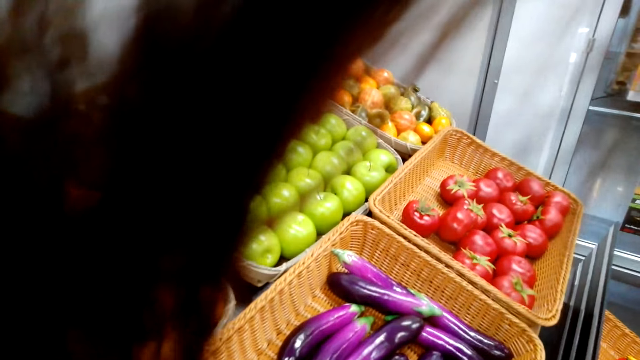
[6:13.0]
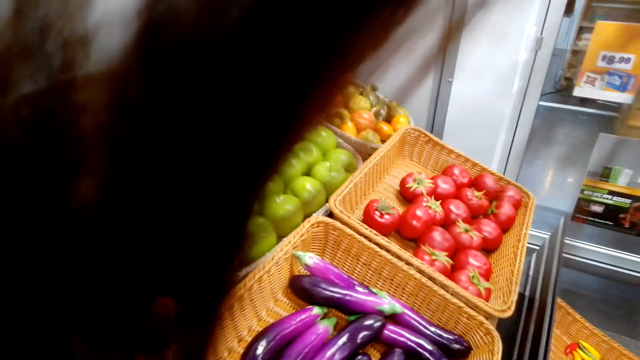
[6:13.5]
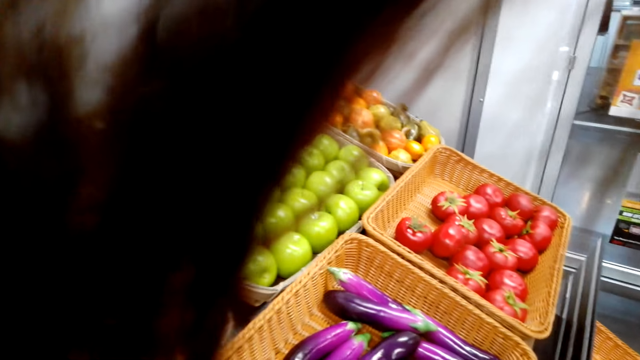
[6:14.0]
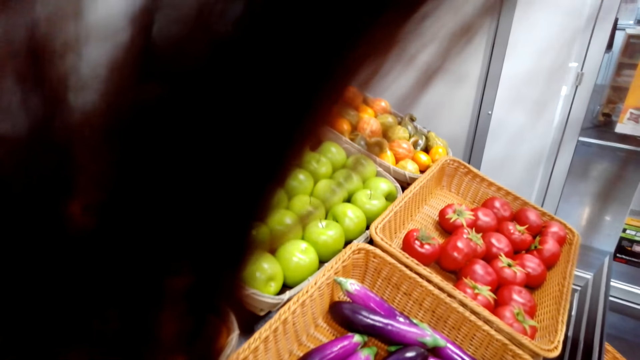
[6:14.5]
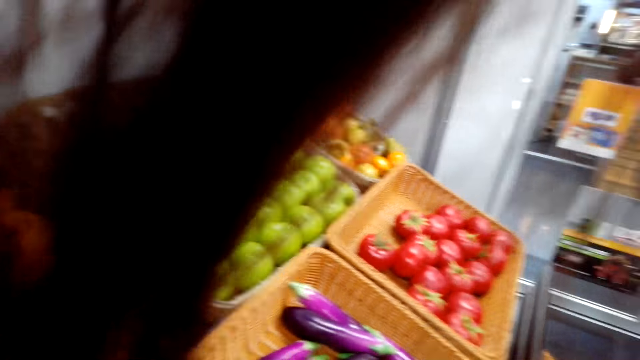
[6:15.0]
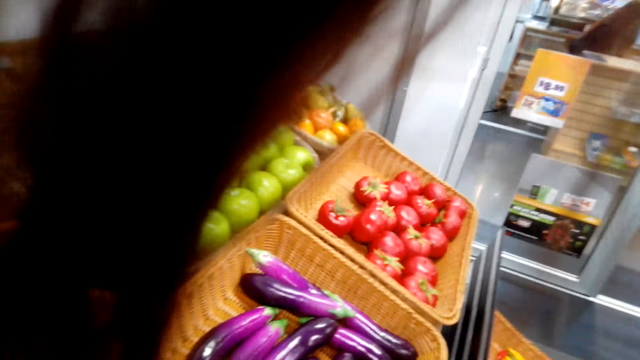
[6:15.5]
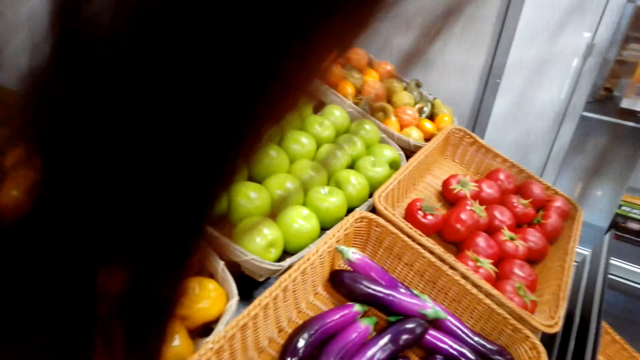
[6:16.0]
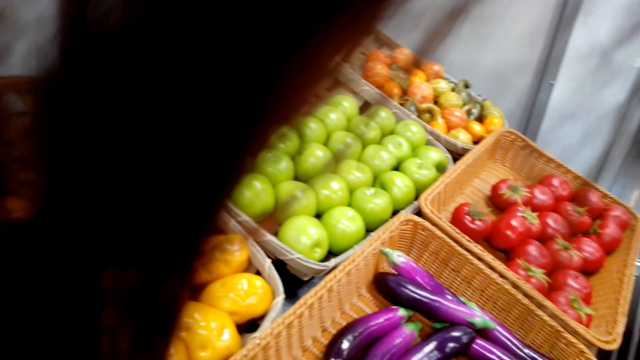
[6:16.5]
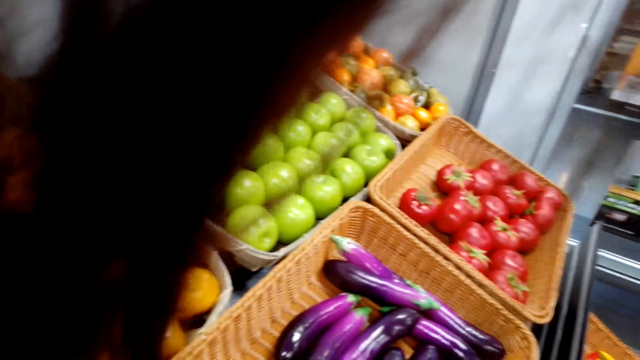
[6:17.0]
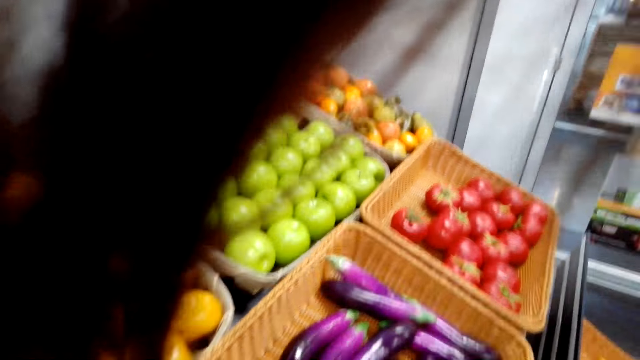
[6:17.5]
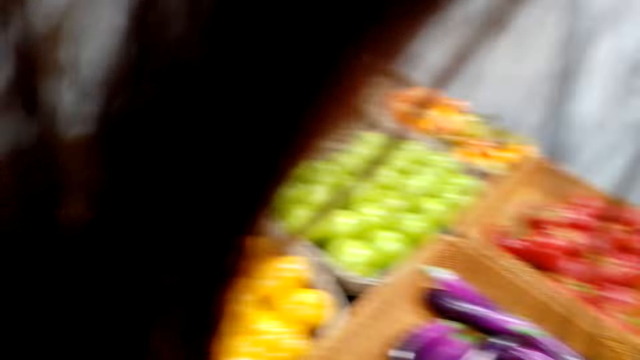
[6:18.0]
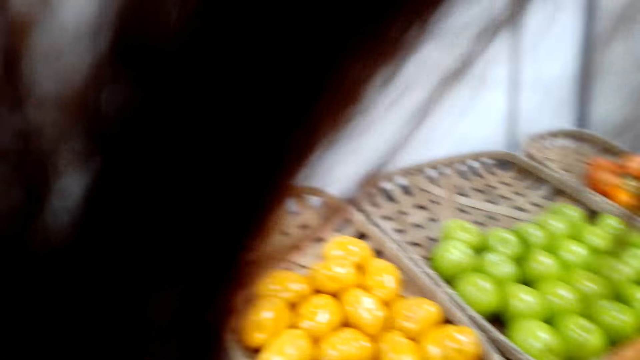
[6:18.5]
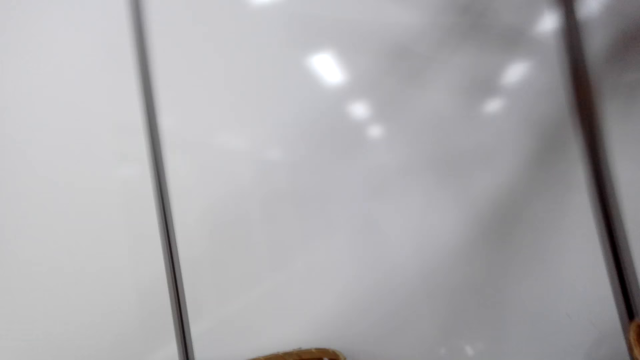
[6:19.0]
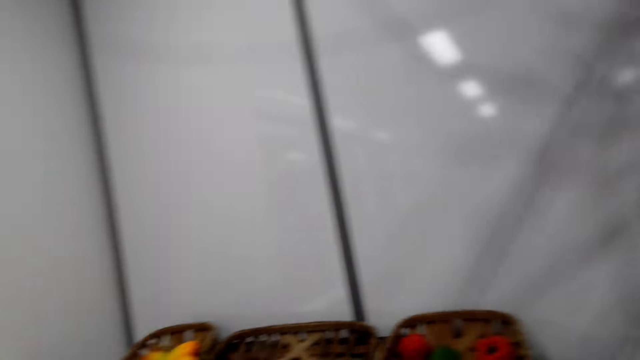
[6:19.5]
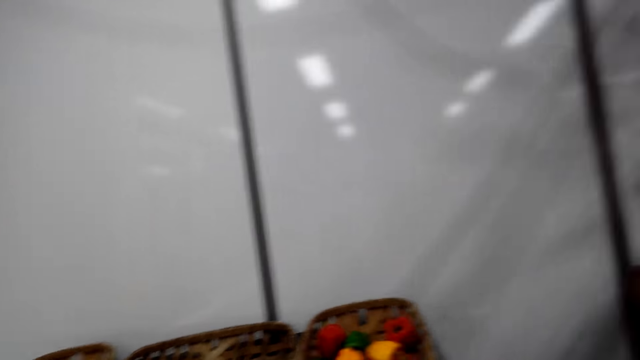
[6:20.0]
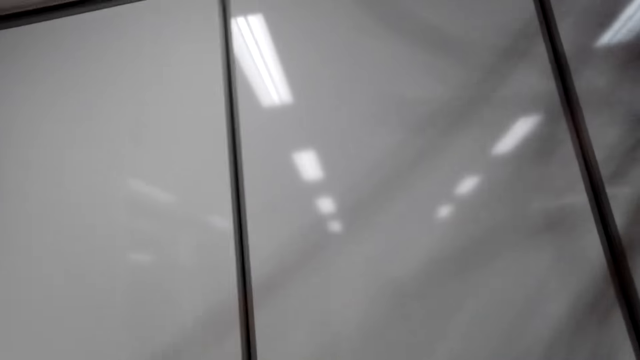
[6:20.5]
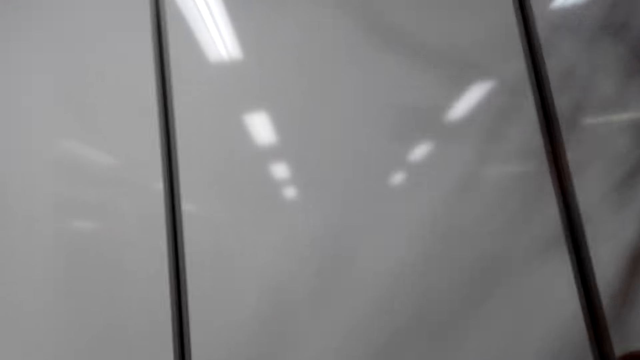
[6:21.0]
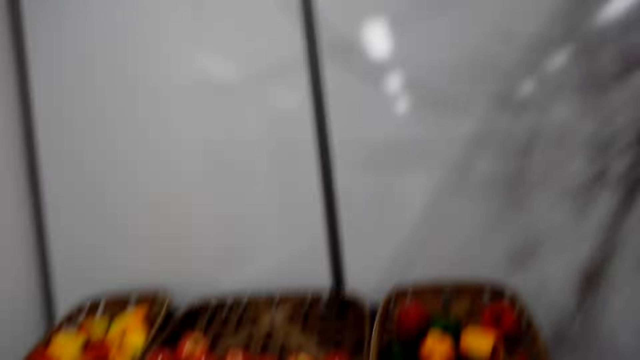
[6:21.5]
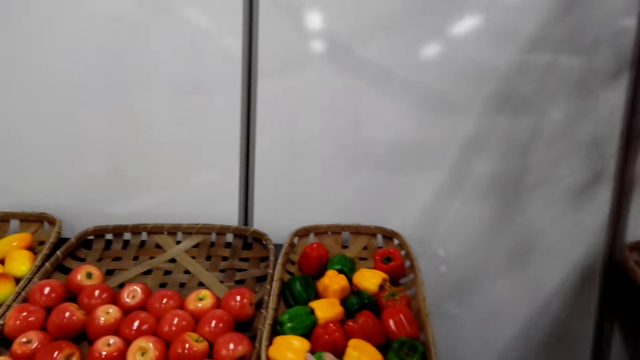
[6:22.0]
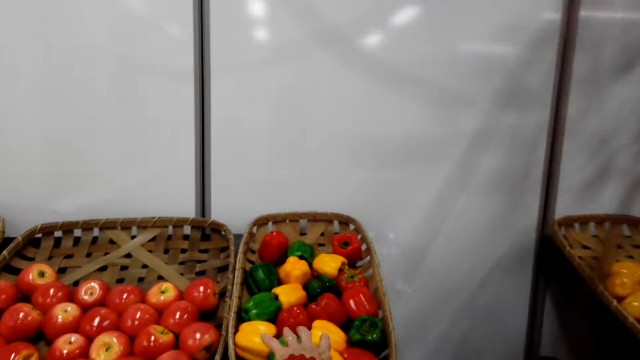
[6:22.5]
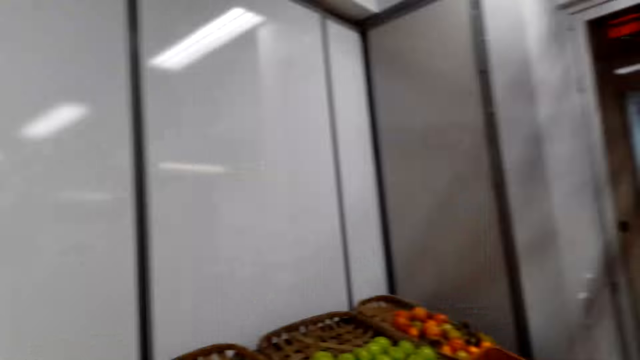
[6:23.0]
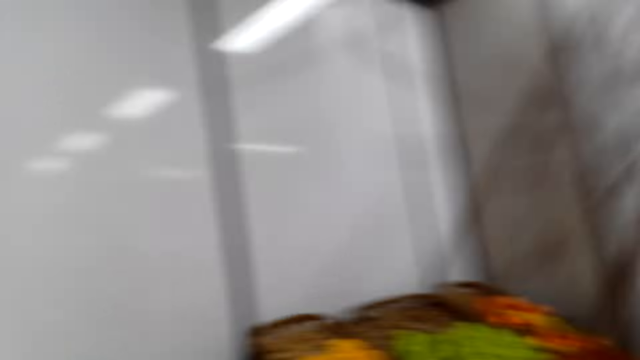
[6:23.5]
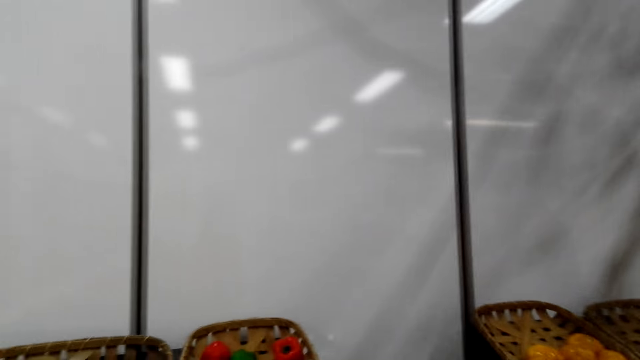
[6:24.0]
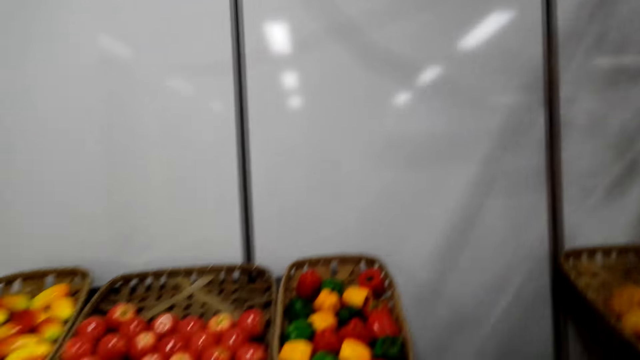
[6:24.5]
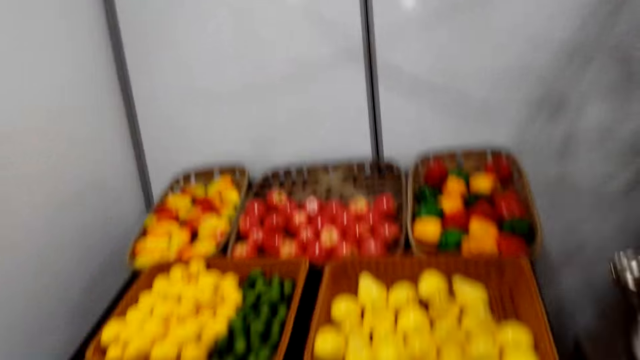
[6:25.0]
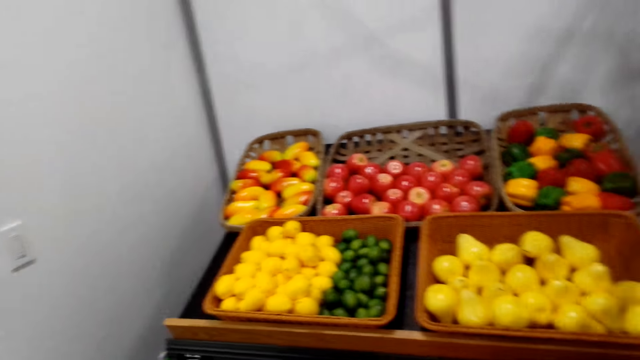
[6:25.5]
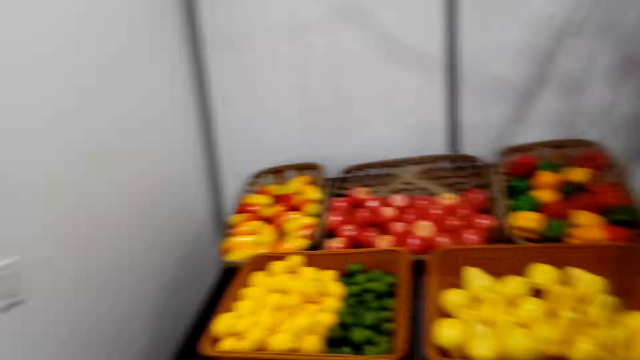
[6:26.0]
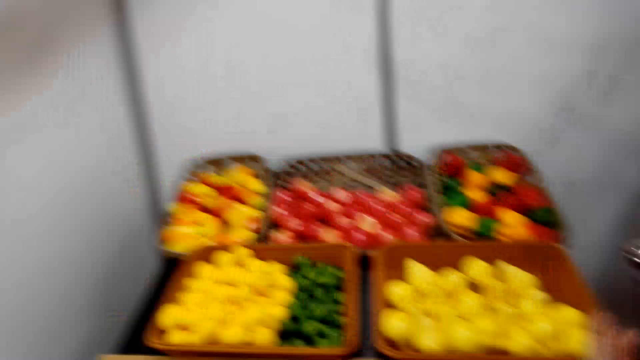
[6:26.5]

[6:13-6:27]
The camera wearer points at the bell pepper.

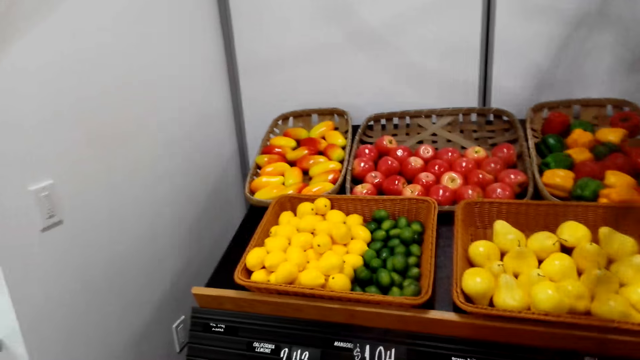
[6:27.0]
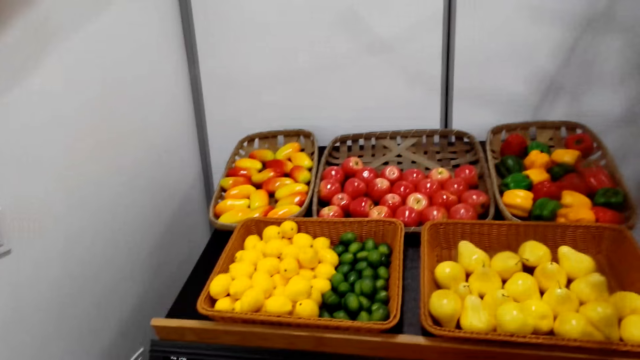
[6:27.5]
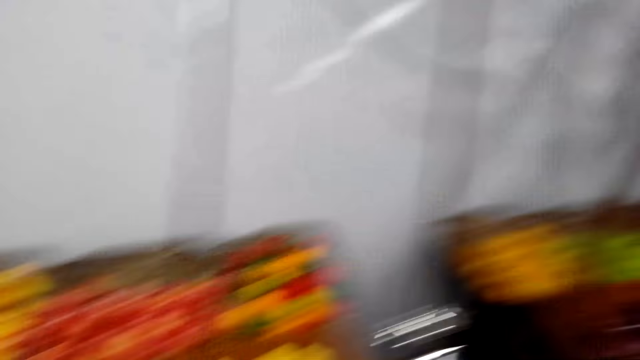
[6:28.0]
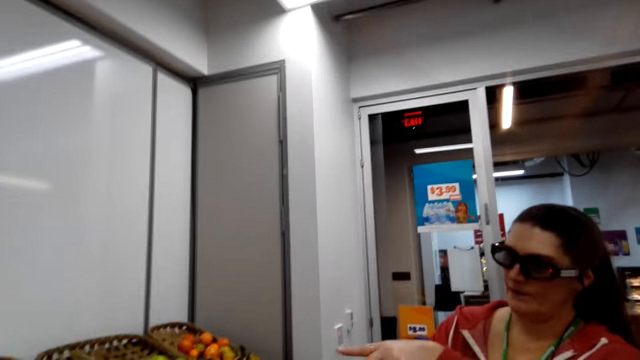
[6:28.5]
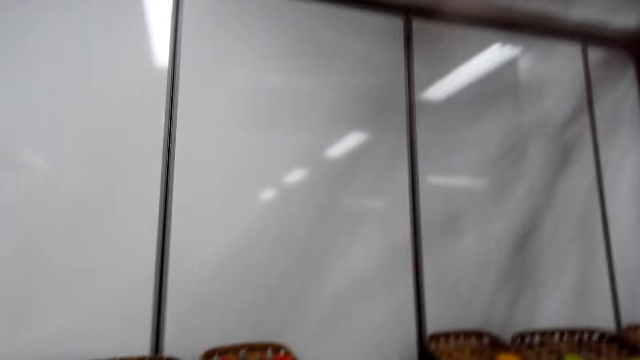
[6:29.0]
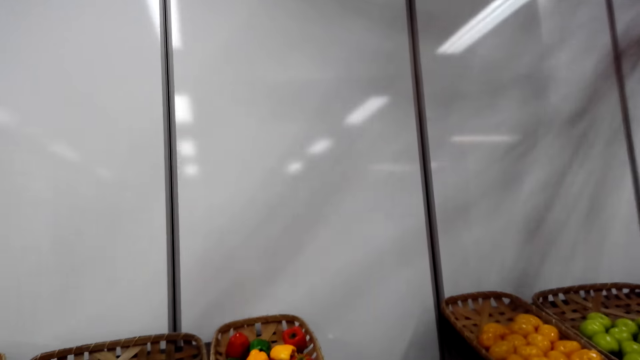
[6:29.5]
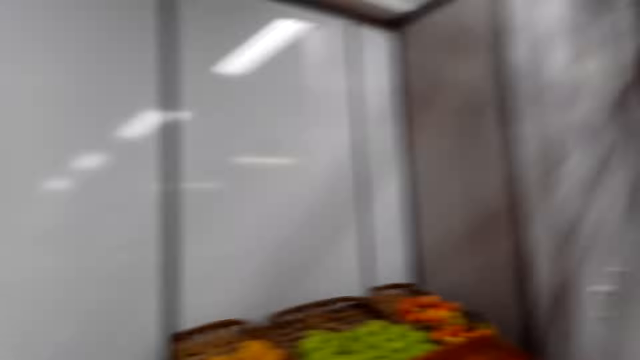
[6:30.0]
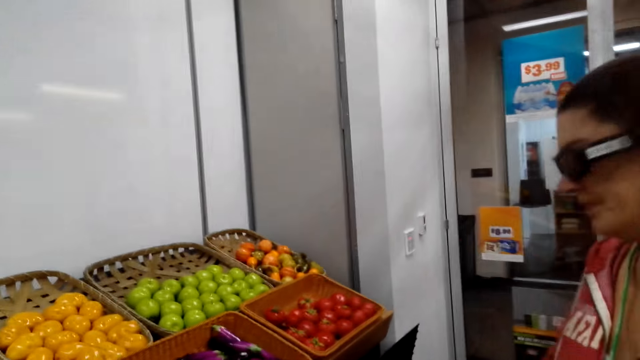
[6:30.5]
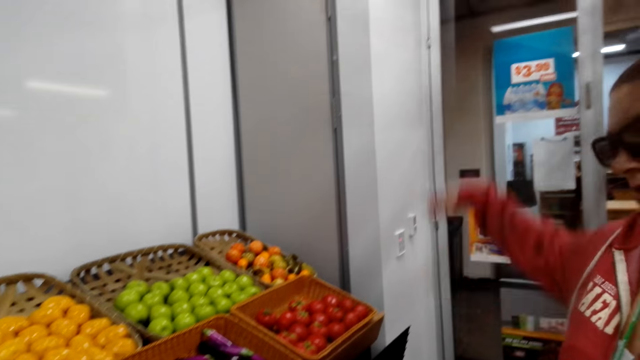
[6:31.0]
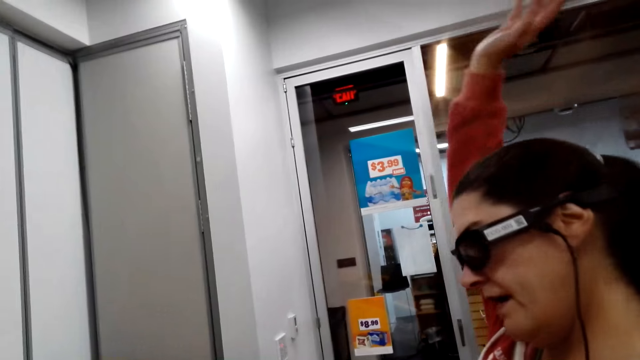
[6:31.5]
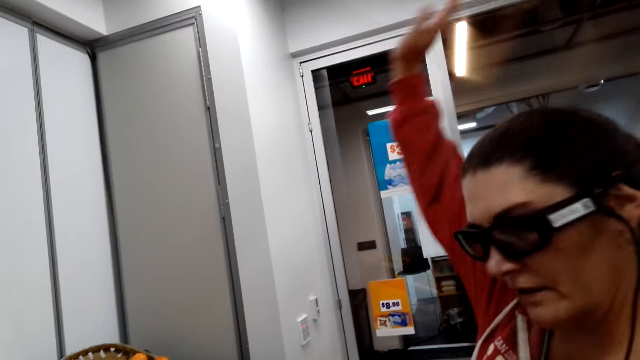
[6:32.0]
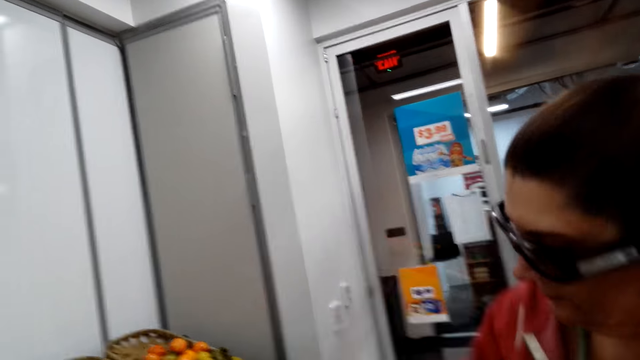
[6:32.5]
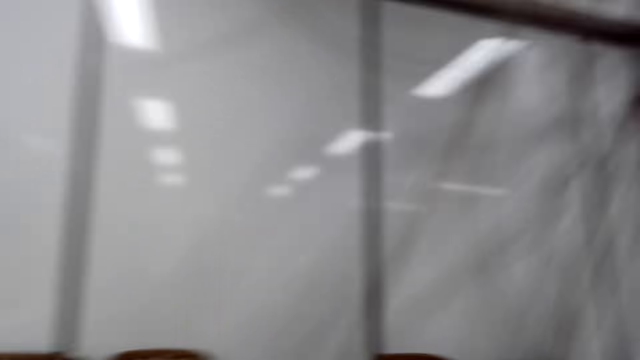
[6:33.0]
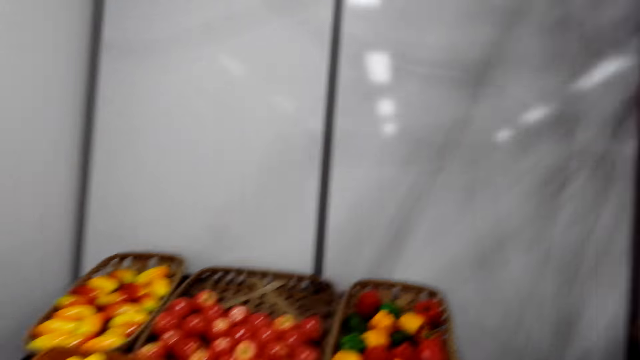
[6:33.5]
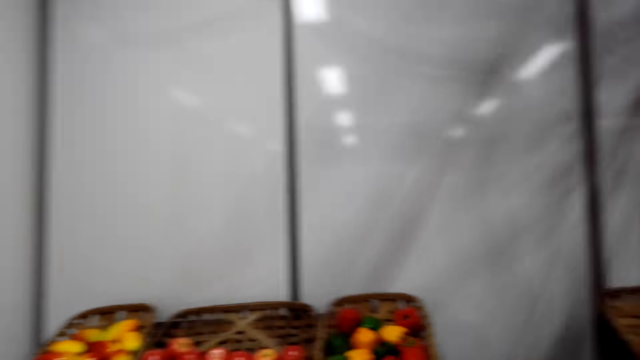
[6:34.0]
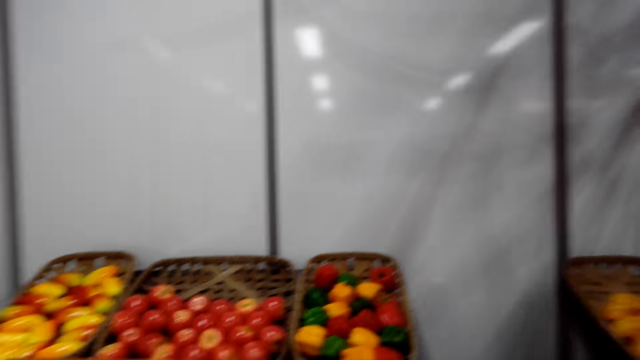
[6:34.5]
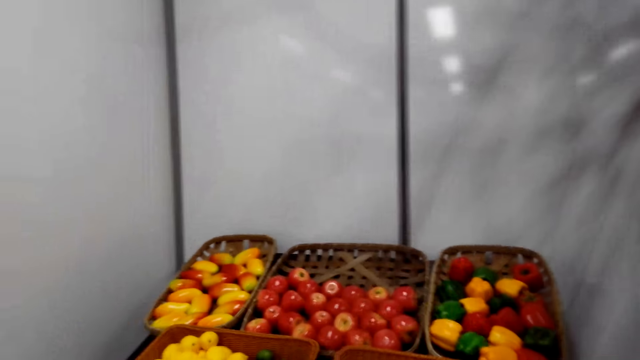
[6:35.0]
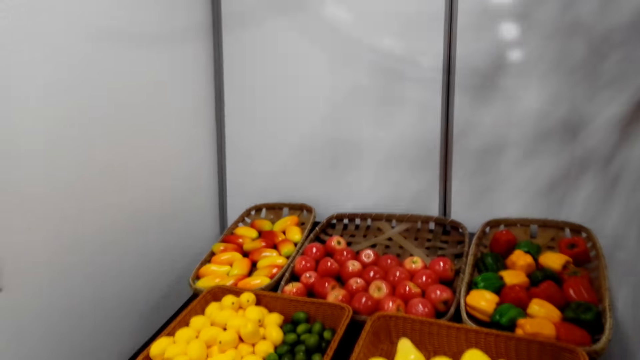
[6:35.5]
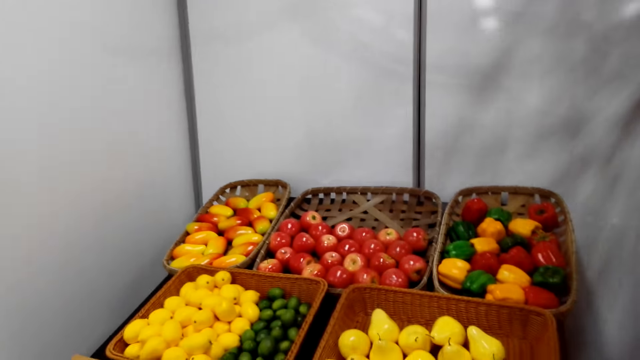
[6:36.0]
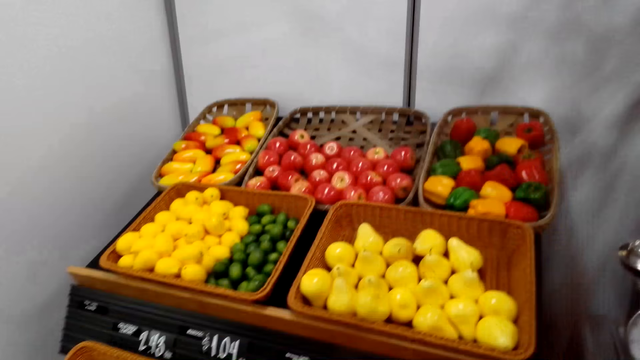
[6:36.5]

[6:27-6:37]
A woman makes a hand gesture.
